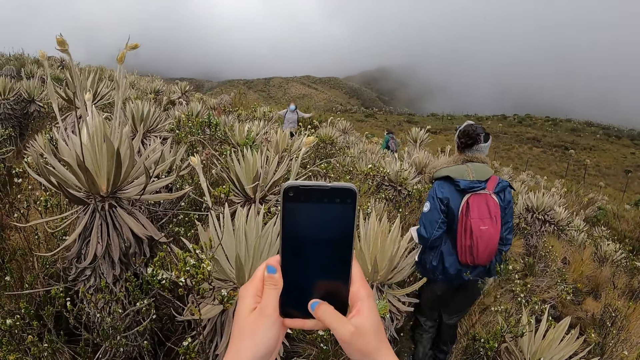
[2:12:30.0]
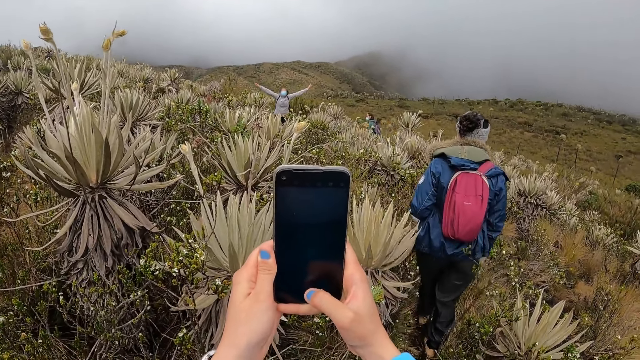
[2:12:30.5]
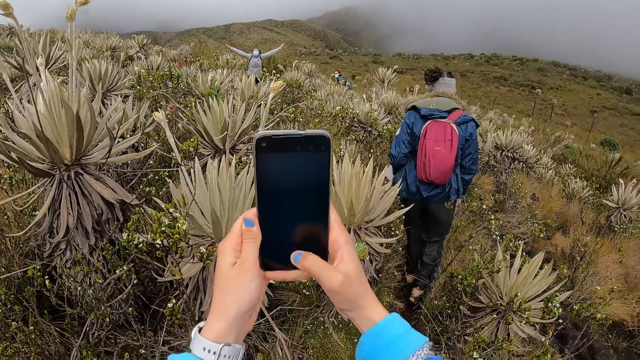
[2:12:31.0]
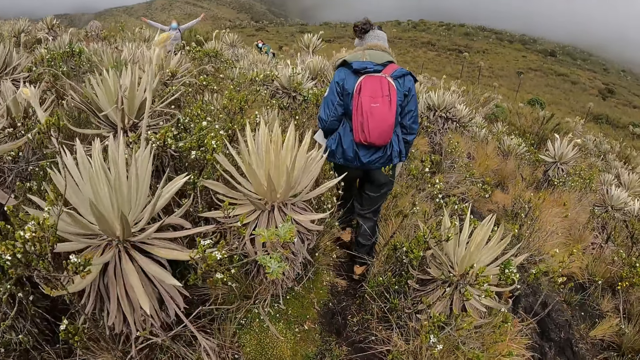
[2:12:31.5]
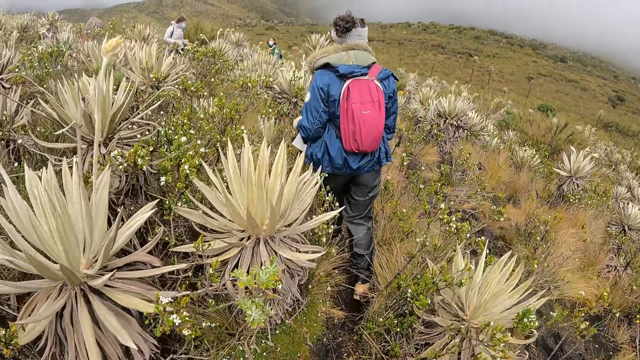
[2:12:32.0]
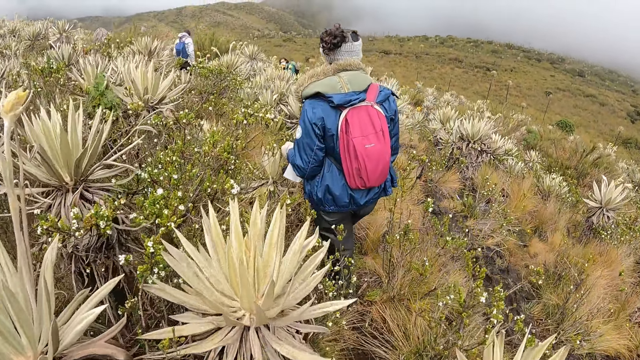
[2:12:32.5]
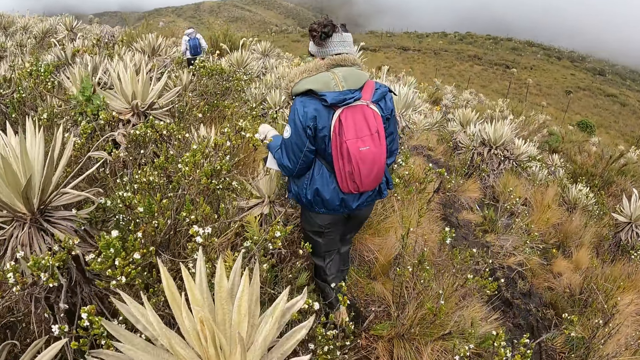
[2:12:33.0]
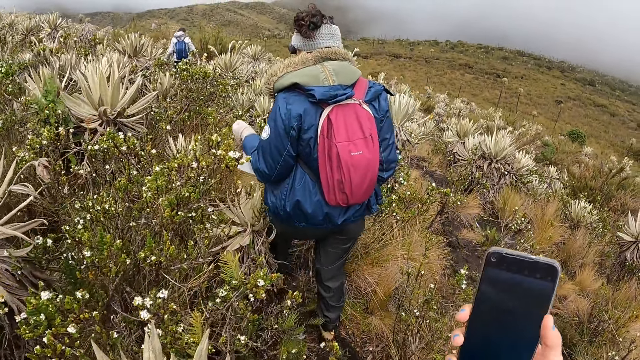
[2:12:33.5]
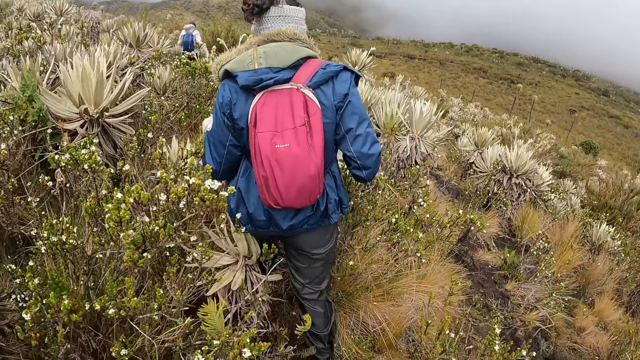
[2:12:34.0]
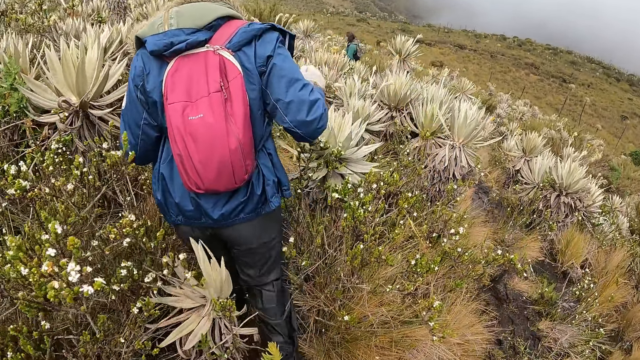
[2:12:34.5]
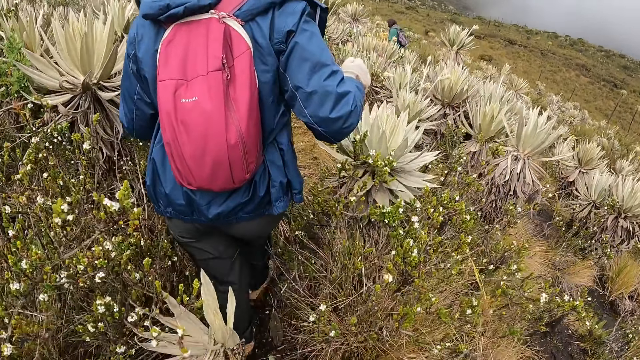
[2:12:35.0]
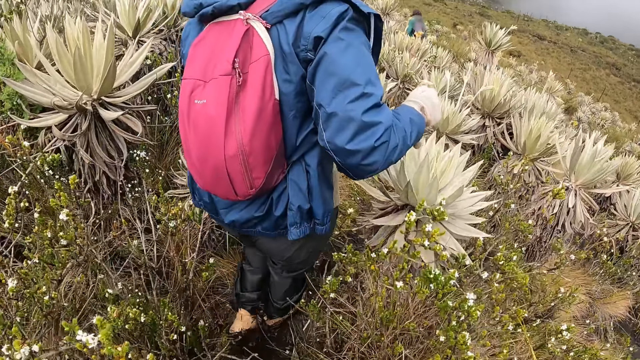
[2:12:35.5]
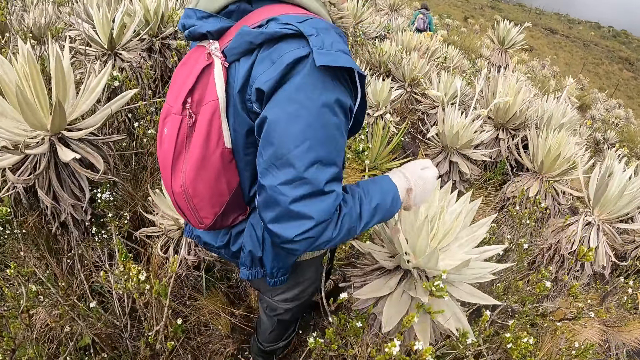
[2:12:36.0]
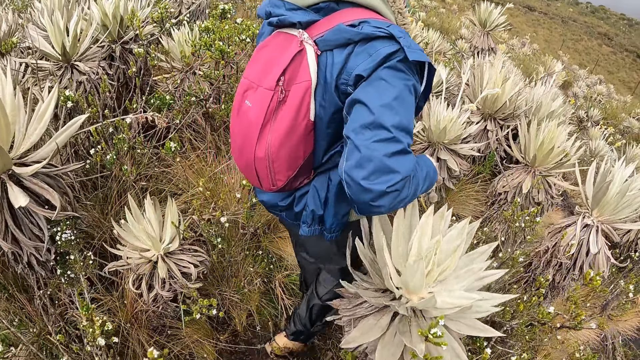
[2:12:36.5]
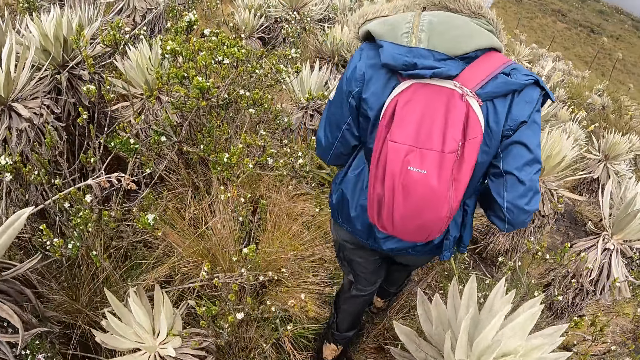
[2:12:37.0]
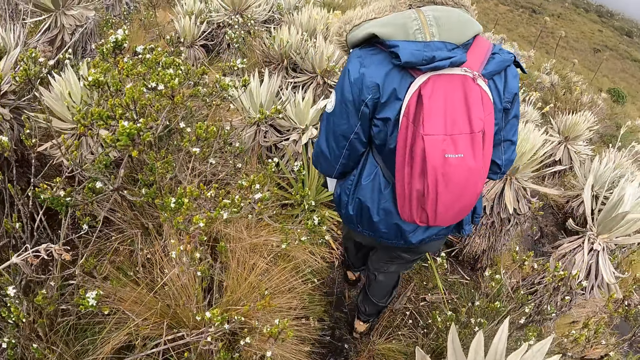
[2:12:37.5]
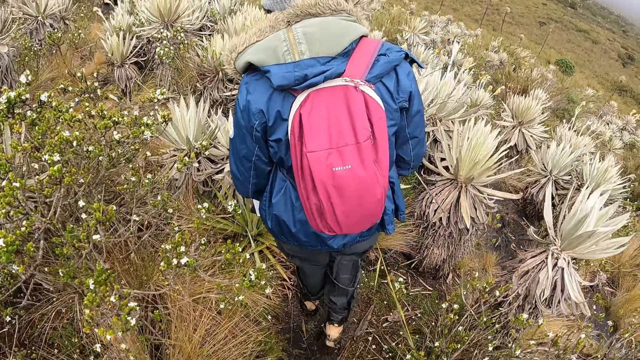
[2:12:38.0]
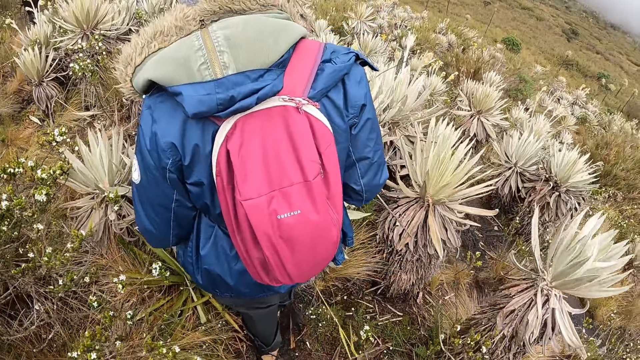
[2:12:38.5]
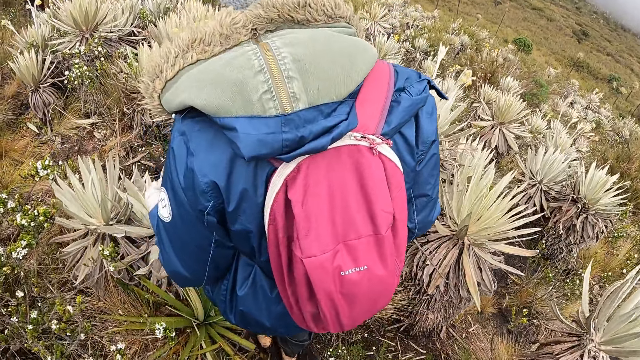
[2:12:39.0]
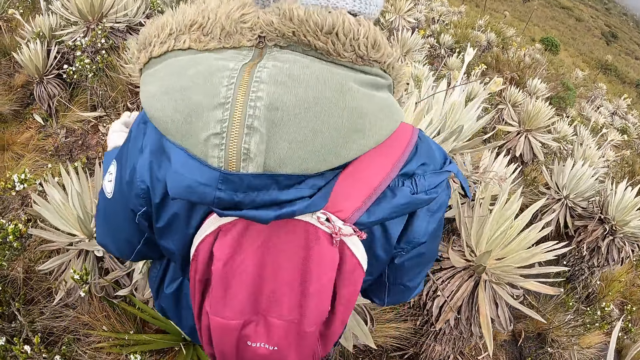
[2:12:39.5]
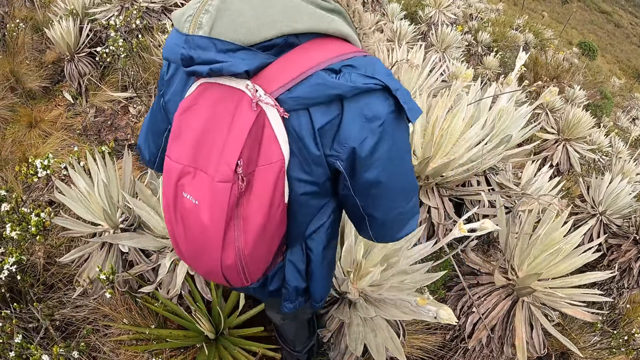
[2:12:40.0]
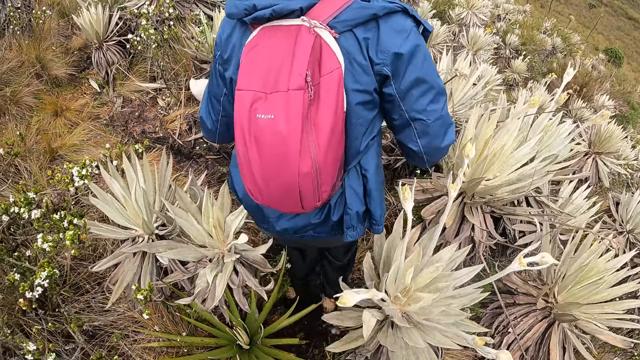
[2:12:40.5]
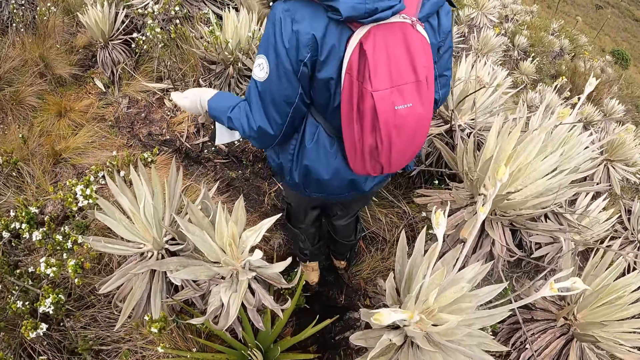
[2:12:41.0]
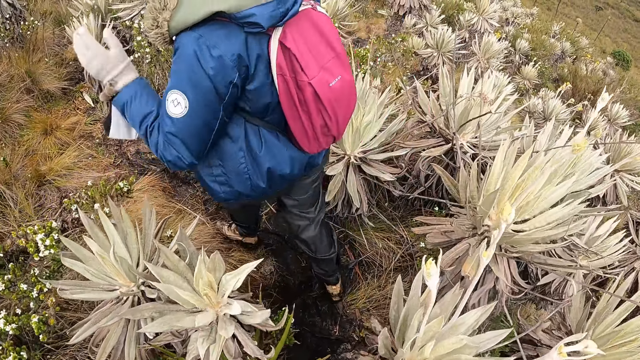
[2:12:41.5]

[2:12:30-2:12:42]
The camera wearer walks in the area. She lifts the phone with her right hand.

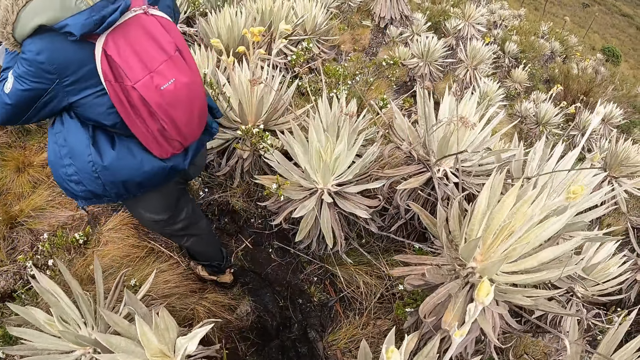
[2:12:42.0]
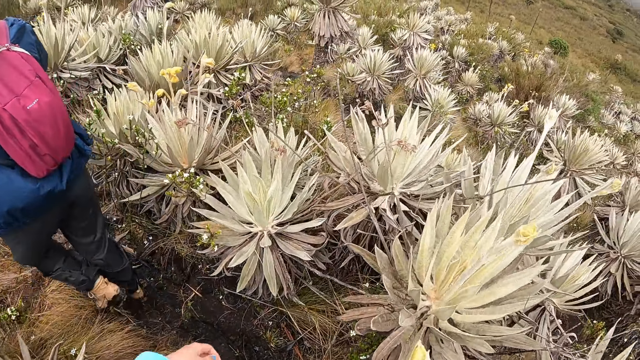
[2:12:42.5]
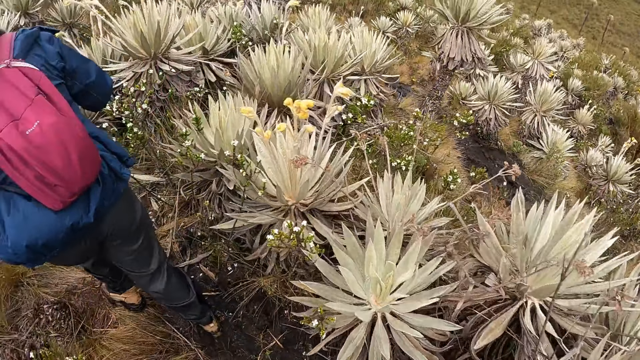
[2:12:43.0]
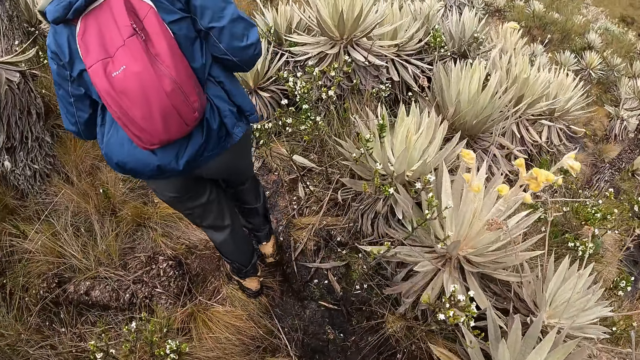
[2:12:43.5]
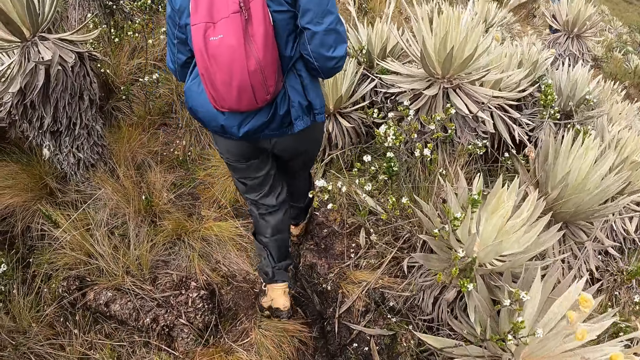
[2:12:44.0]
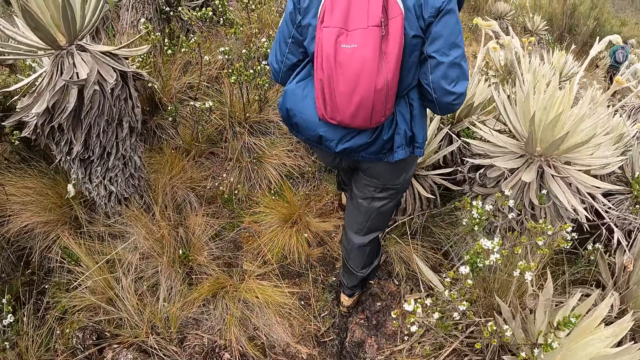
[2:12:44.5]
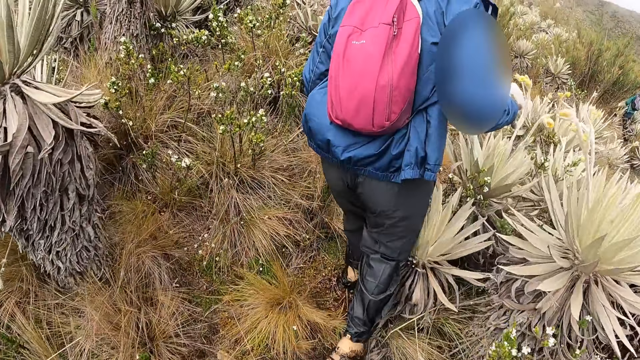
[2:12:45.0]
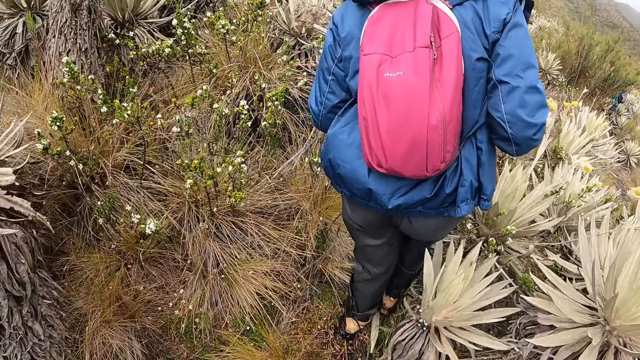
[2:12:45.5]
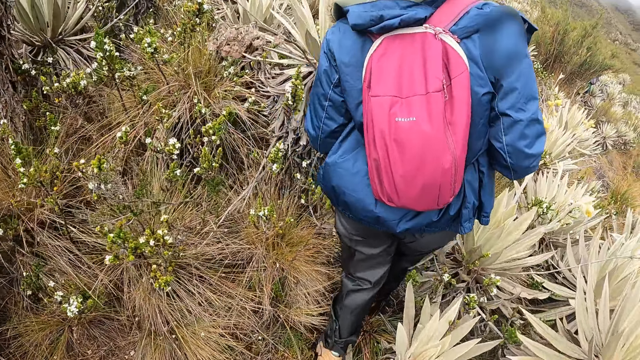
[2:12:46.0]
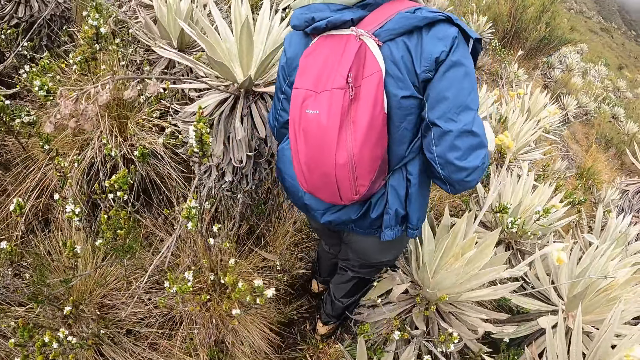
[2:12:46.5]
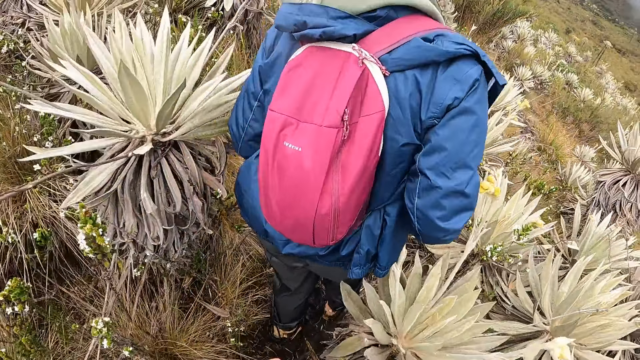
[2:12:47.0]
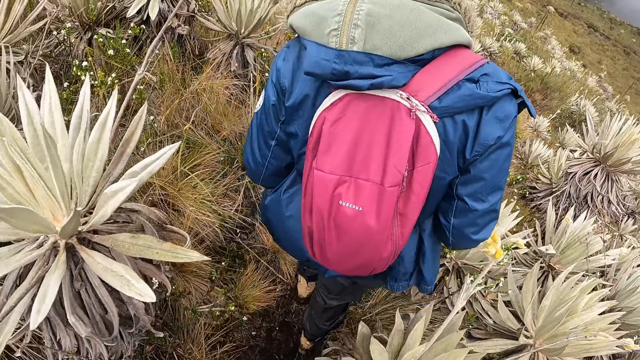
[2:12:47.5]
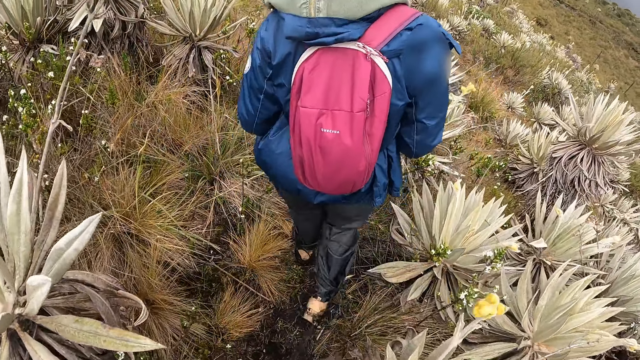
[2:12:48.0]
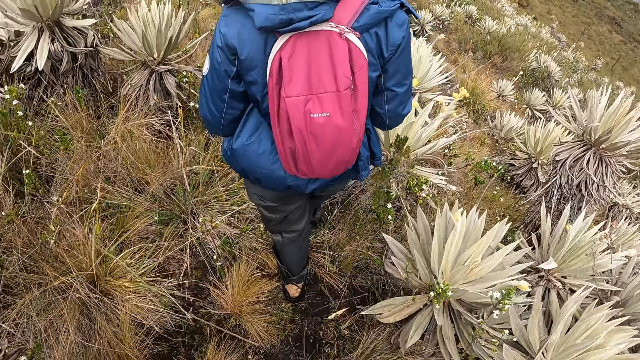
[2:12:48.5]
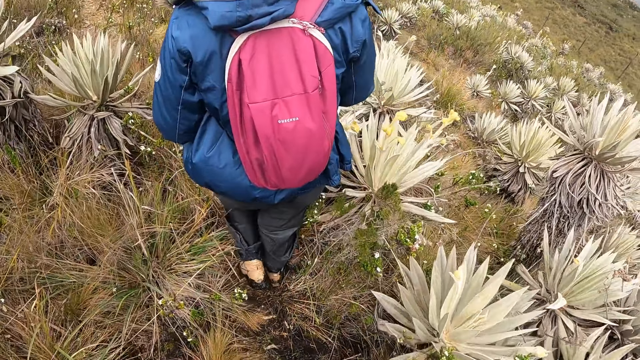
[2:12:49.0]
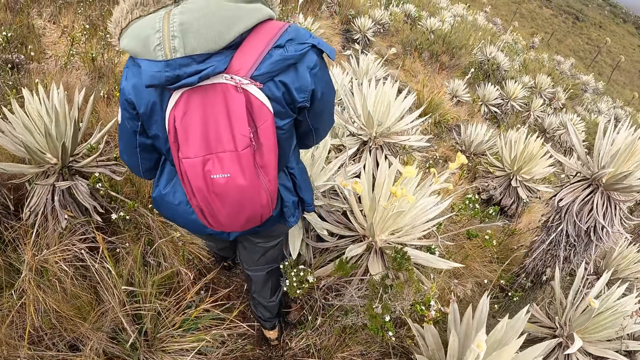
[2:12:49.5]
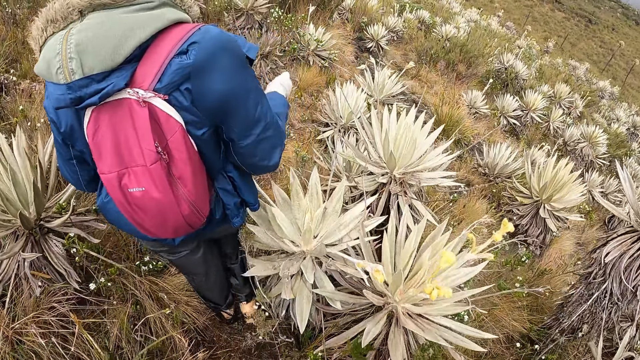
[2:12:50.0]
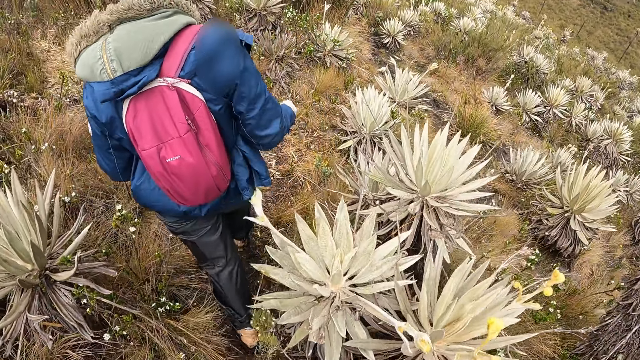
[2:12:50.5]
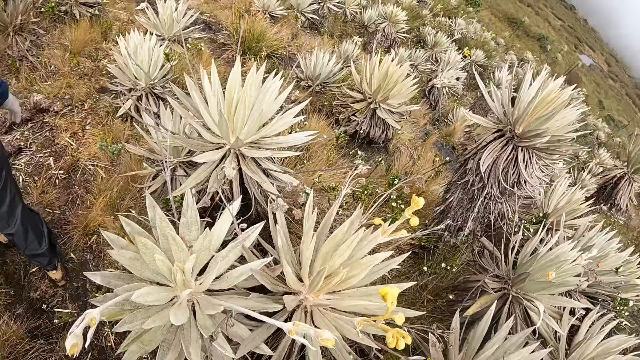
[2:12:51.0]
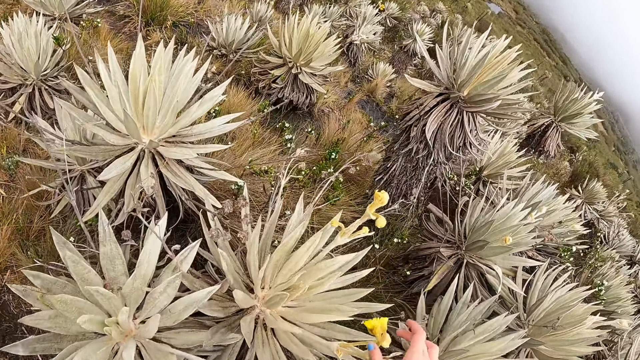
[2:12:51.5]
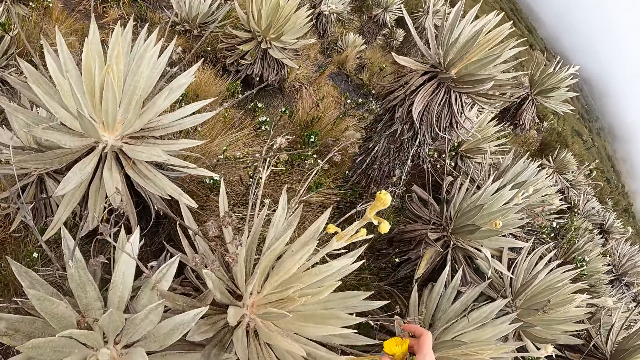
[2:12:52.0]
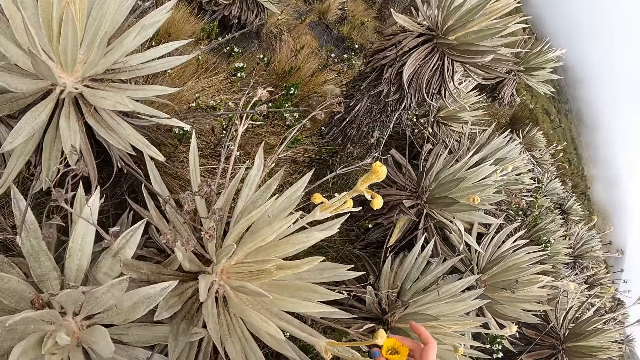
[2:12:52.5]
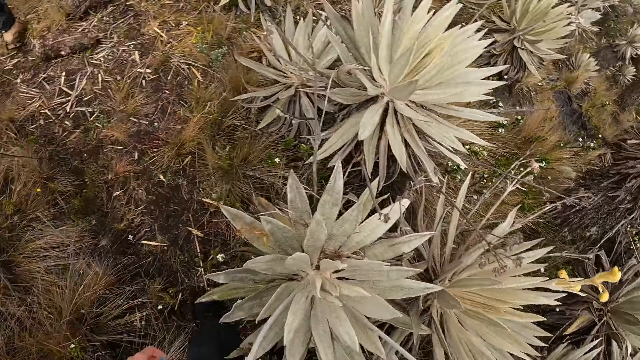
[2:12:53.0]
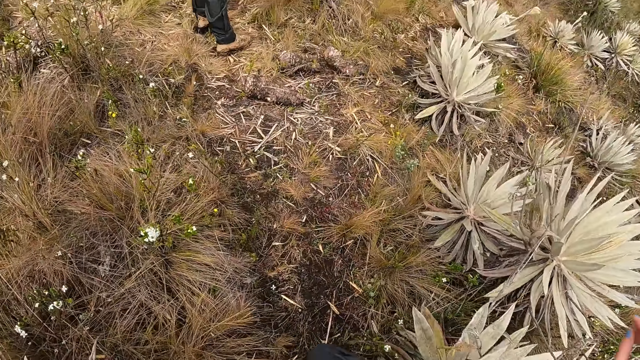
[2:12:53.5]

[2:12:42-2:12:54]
The camera wearer touches a flower with her right hand. She looks around.
